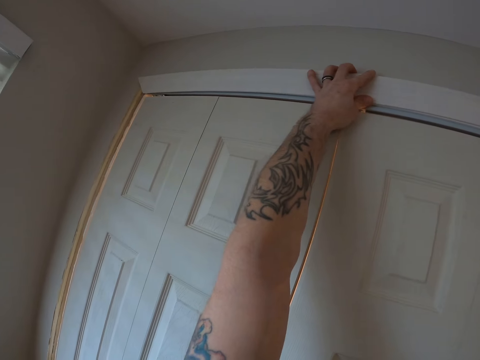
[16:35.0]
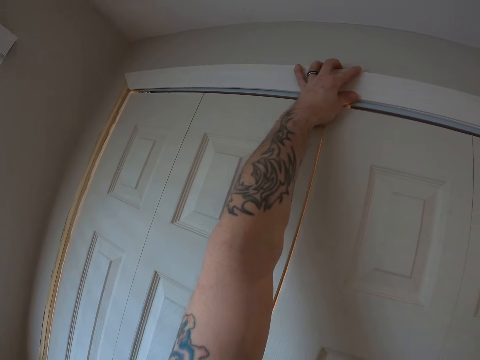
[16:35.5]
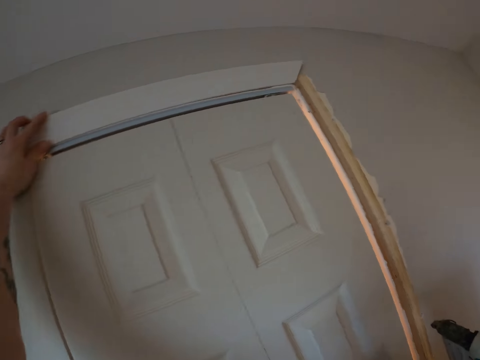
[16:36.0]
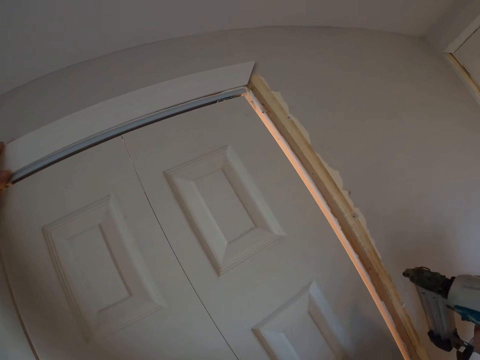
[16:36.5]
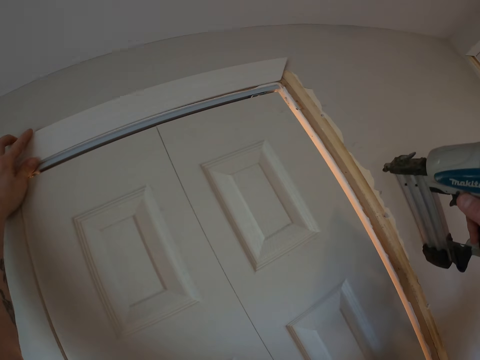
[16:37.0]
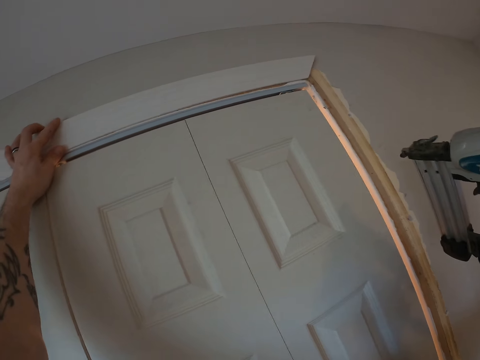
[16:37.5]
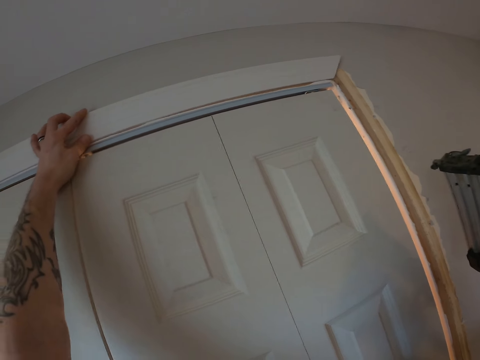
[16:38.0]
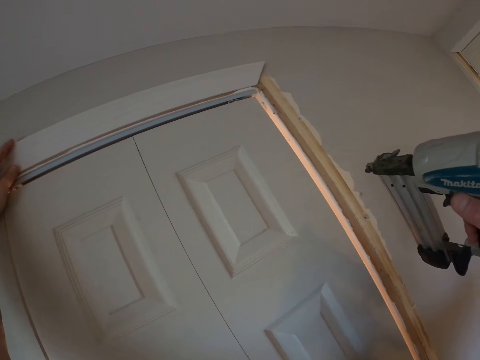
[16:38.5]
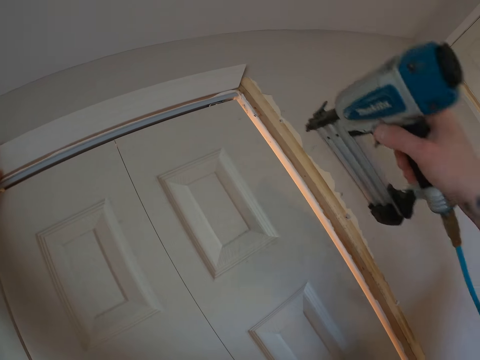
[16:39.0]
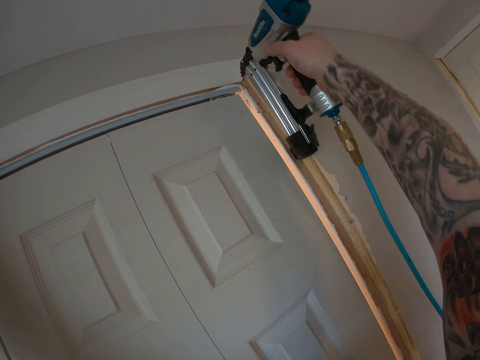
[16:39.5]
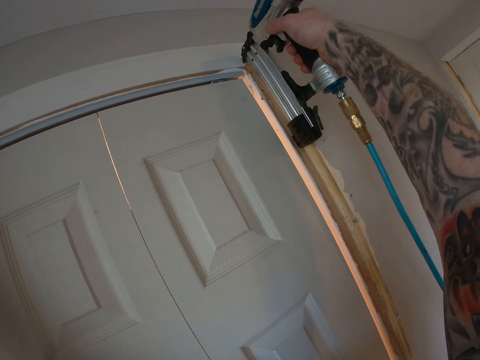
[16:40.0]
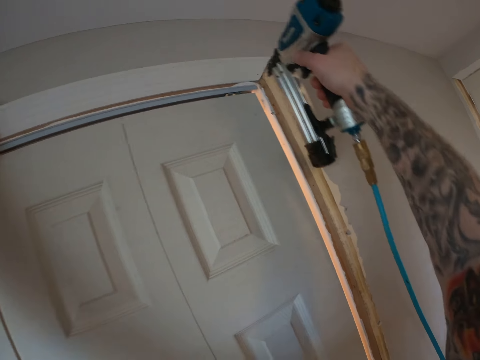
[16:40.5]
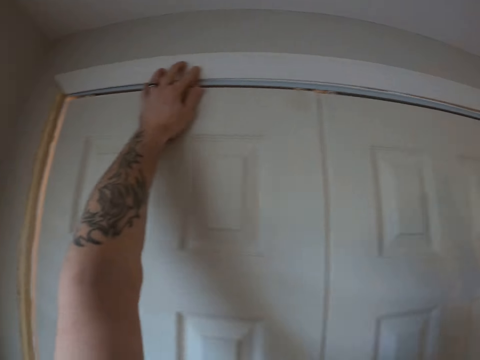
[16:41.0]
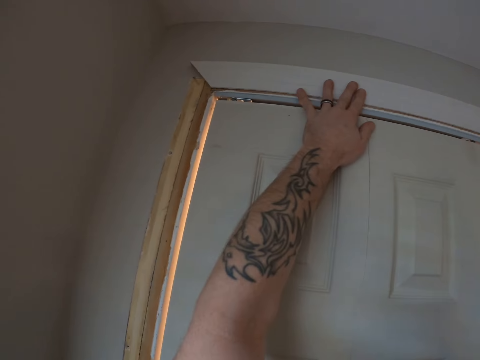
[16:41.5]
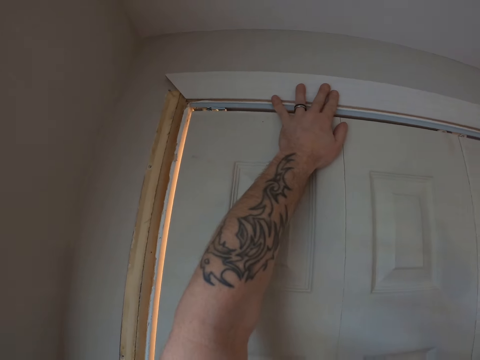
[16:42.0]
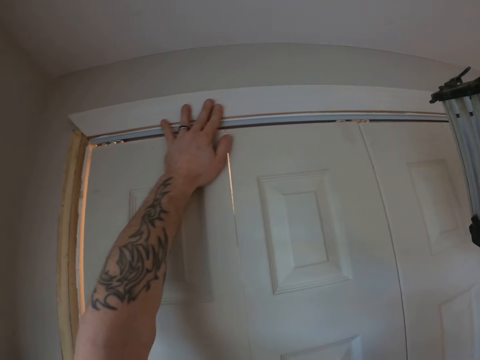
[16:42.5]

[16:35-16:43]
The camera wearer nails the wooden plank to the wardrobe lintel using the nail gun.

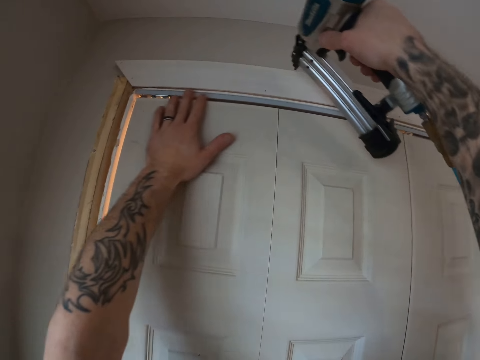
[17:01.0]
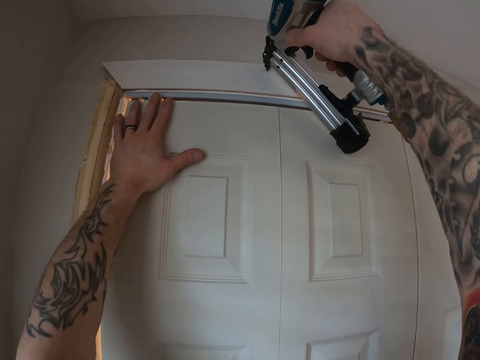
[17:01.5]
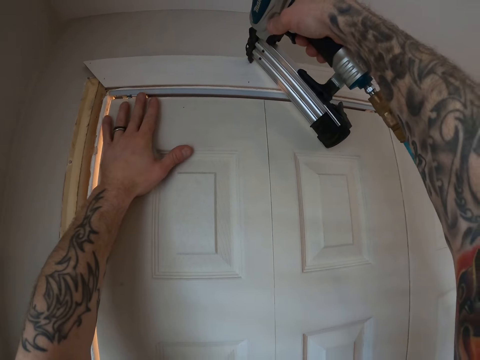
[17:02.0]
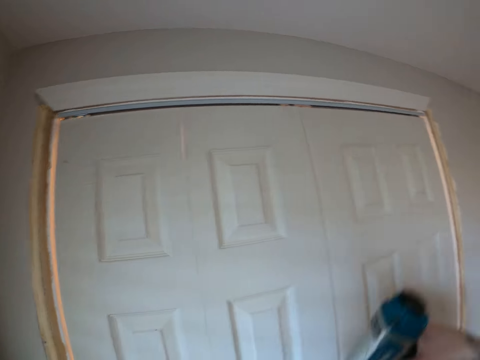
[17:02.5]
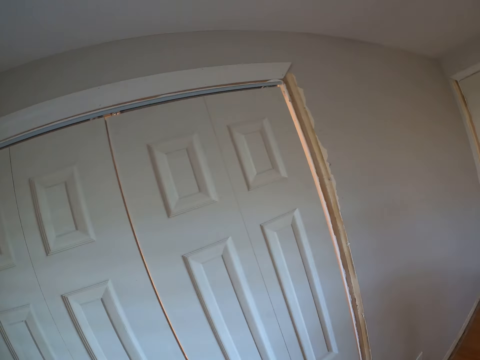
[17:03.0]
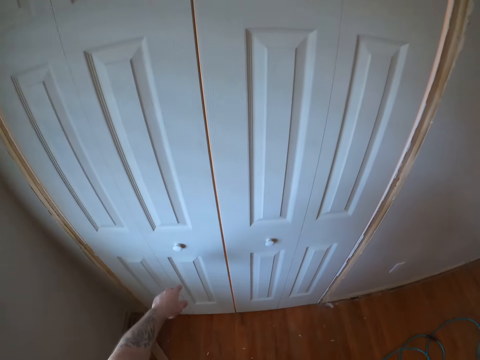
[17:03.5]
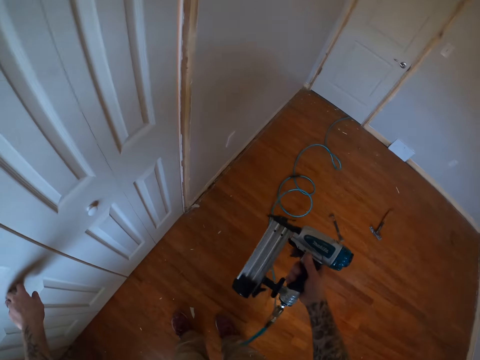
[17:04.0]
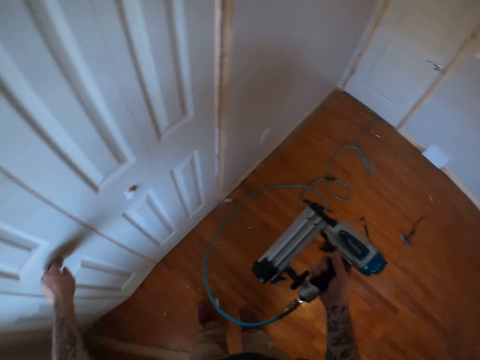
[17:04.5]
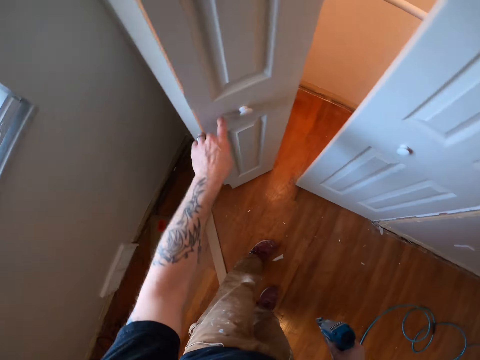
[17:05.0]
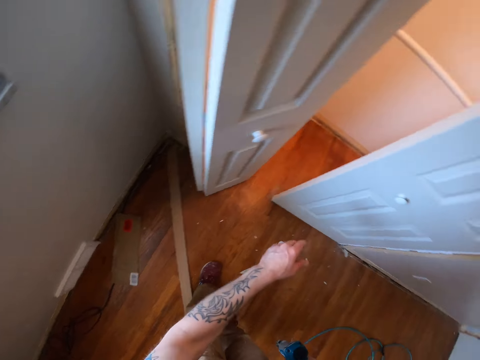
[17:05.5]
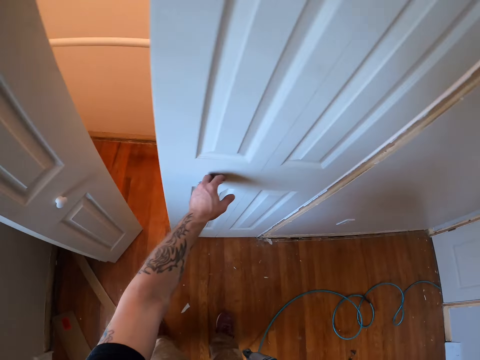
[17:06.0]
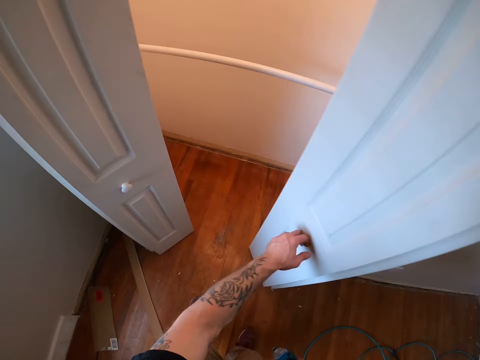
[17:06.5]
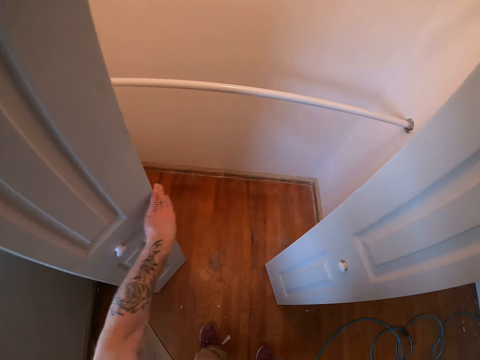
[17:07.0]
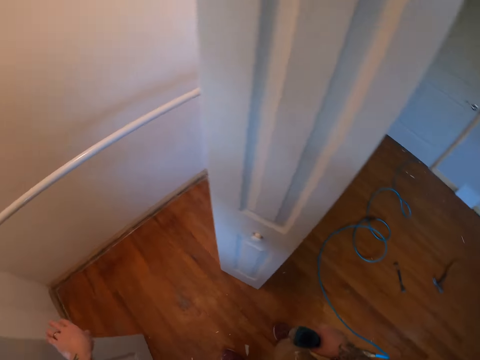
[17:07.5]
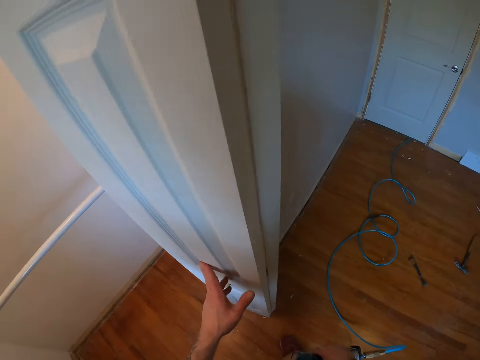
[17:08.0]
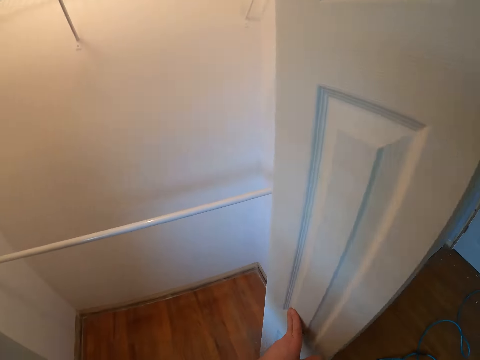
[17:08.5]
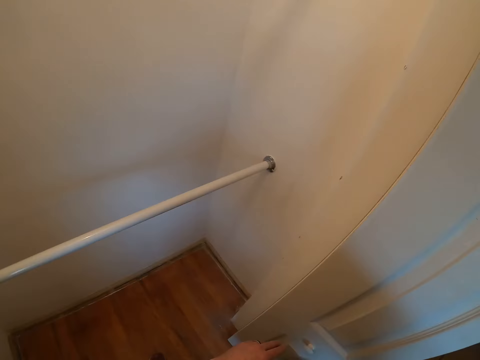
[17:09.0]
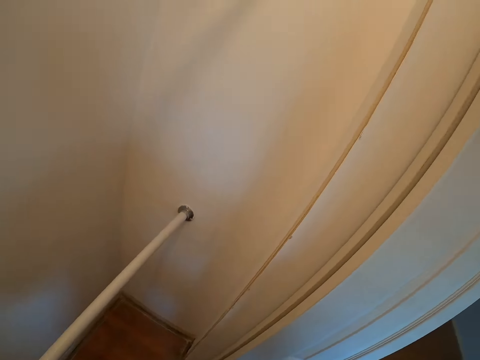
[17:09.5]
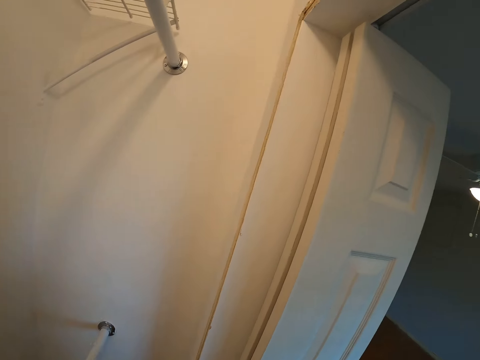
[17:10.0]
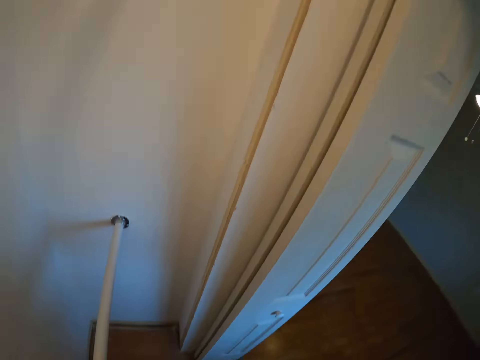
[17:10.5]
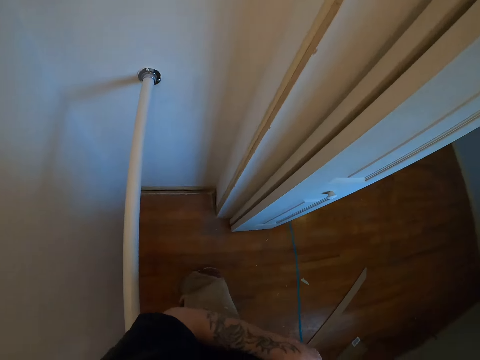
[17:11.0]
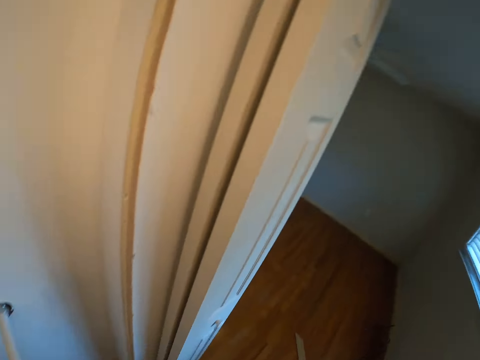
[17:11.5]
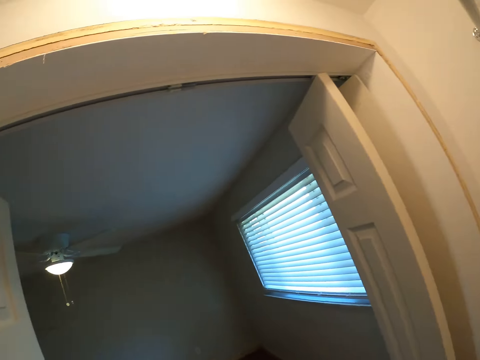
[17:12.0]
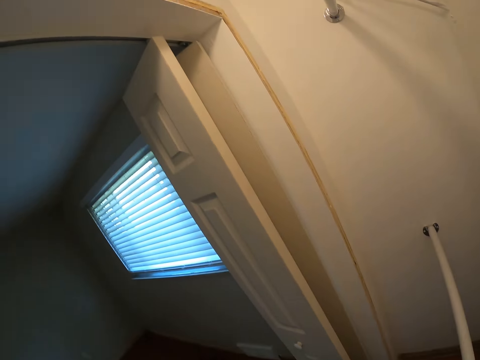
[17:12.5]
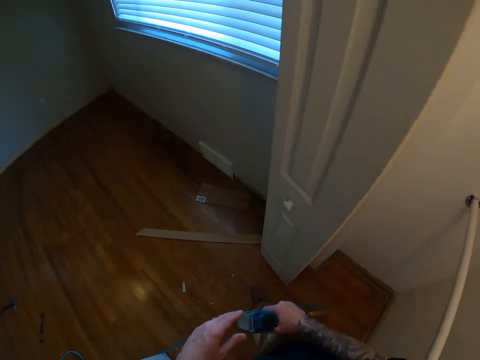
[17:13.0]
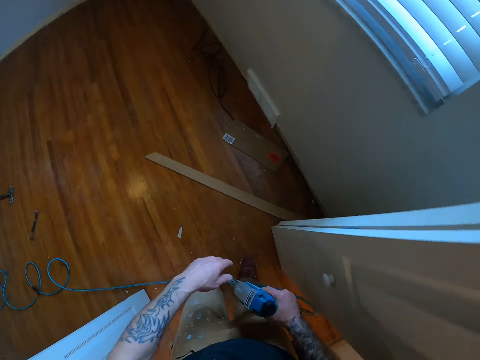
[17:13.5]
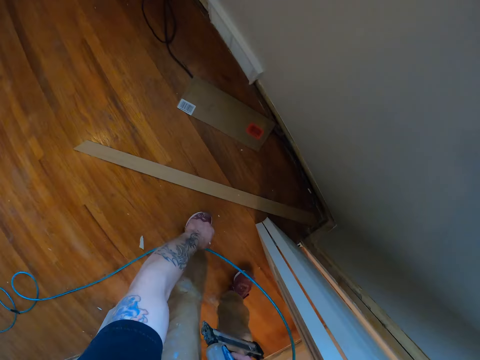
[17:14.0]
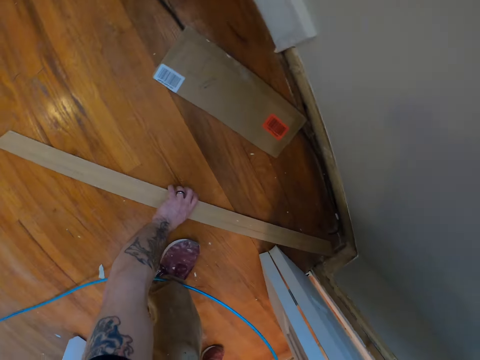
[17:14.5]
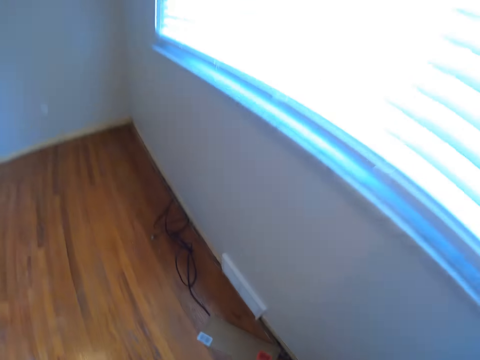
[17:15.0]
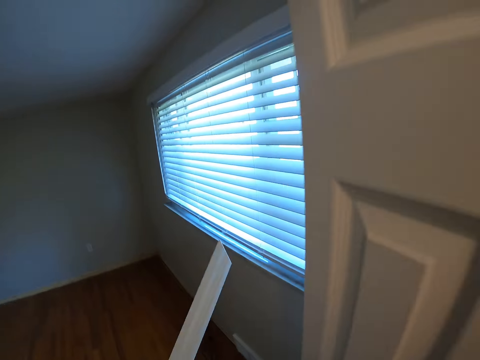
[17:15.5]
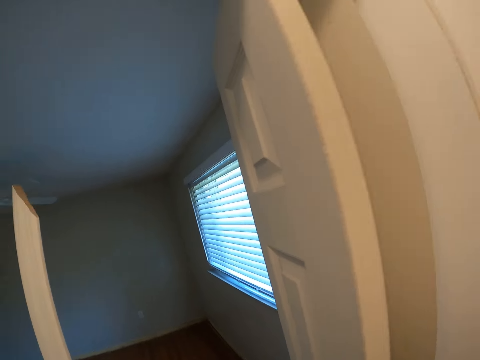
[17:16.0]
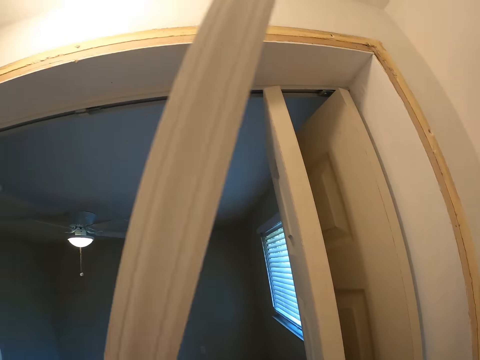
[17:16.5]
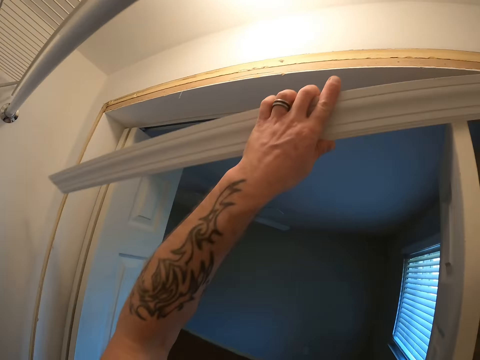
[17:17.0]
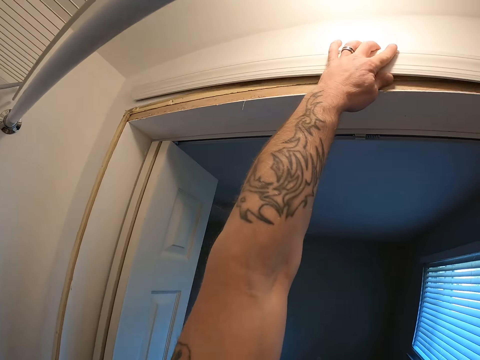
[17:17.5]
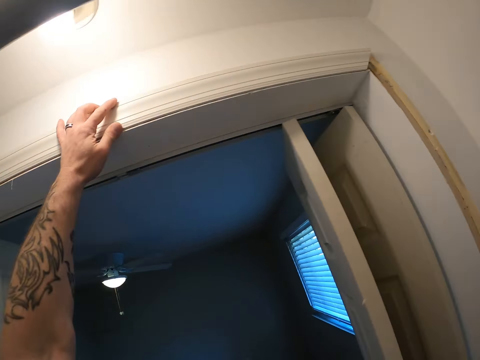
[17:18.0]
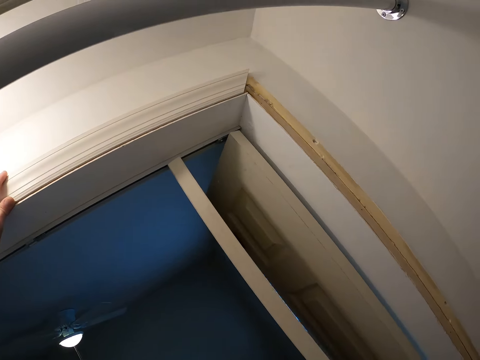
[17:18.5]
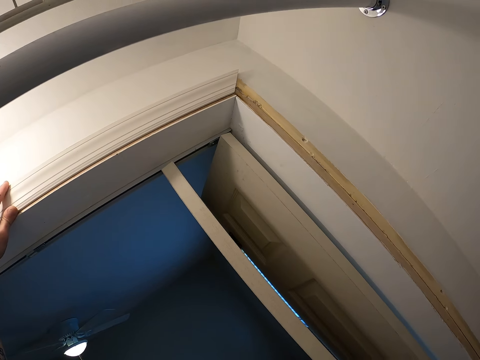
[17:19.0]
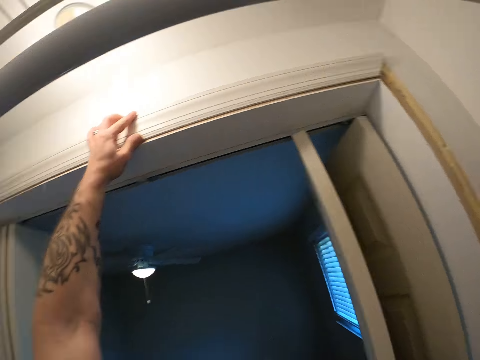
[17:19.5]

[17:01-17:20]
The camera wearer opens both the doors of the wardrobe. They look at the inner side of the door frame. They pick up a wooden plank from the ground. They place the wooden plank on the inner lintel of the wardrobe.
